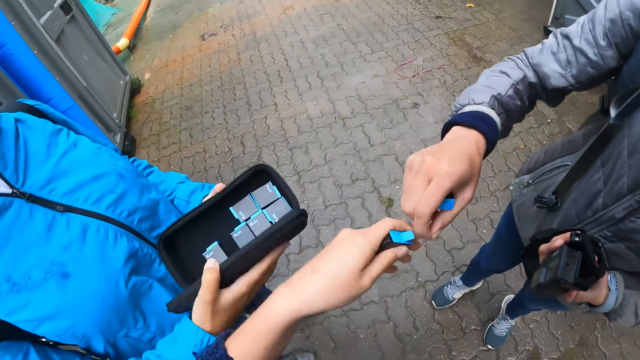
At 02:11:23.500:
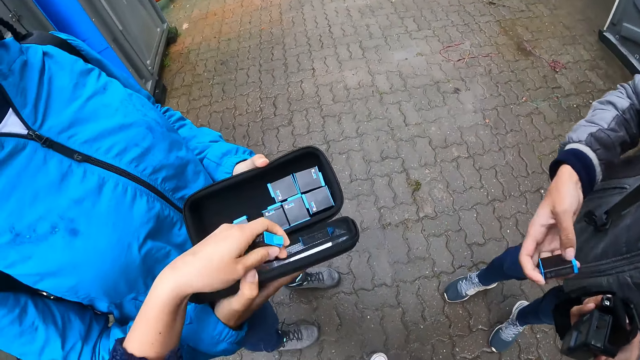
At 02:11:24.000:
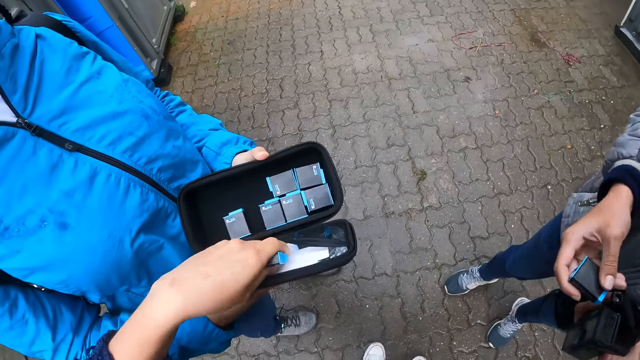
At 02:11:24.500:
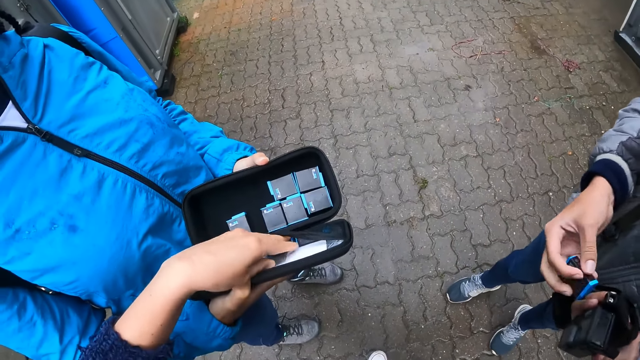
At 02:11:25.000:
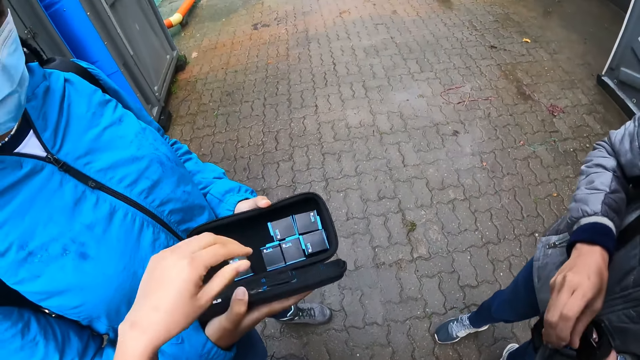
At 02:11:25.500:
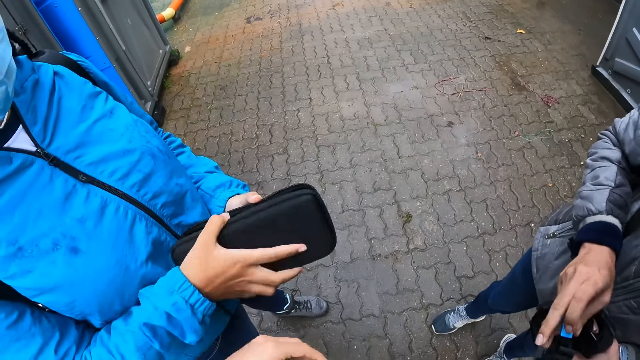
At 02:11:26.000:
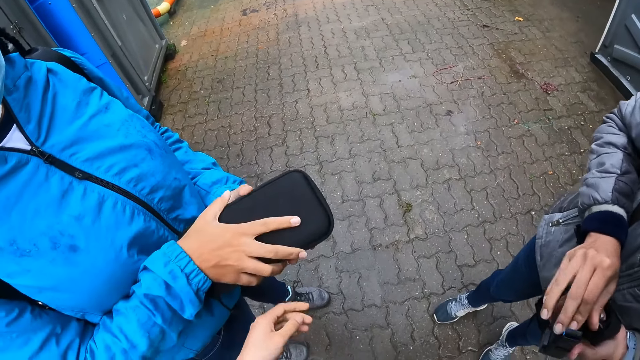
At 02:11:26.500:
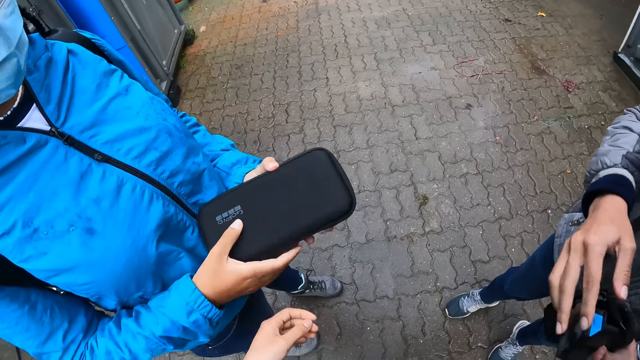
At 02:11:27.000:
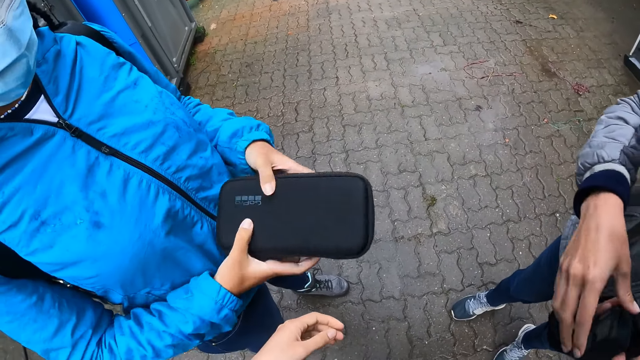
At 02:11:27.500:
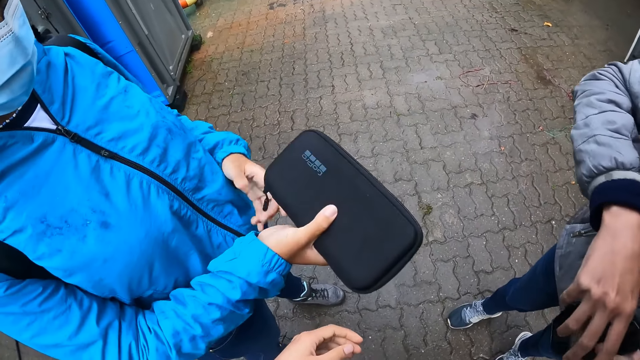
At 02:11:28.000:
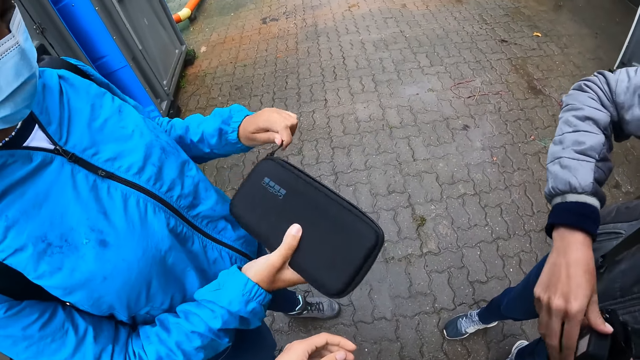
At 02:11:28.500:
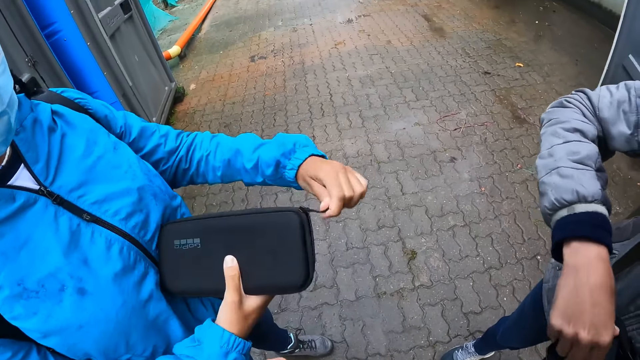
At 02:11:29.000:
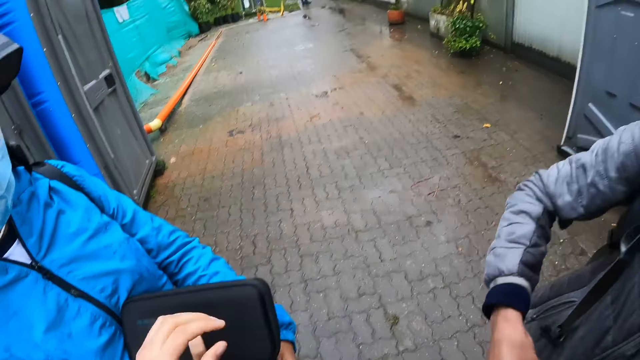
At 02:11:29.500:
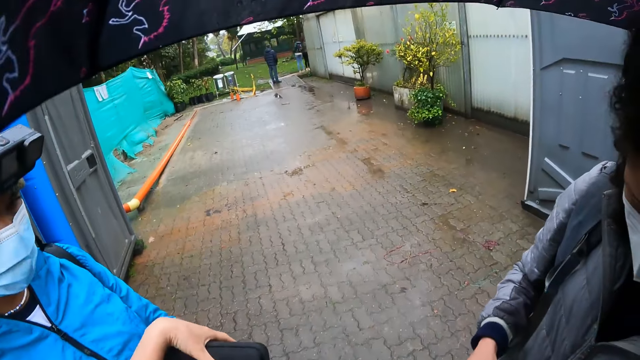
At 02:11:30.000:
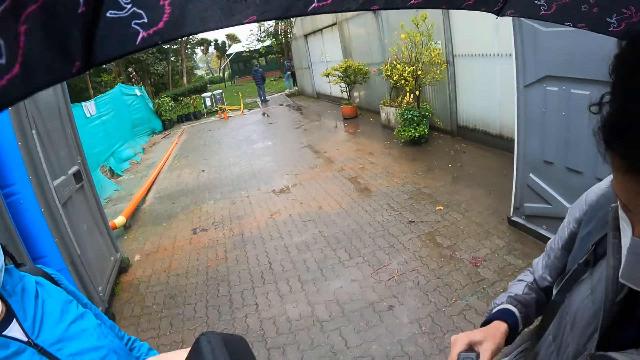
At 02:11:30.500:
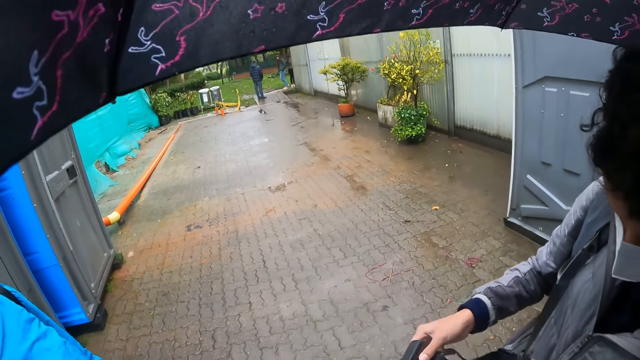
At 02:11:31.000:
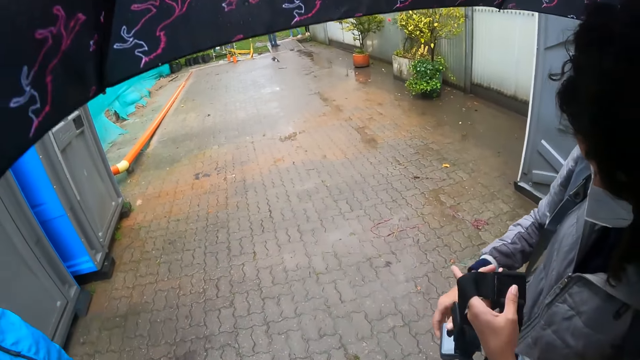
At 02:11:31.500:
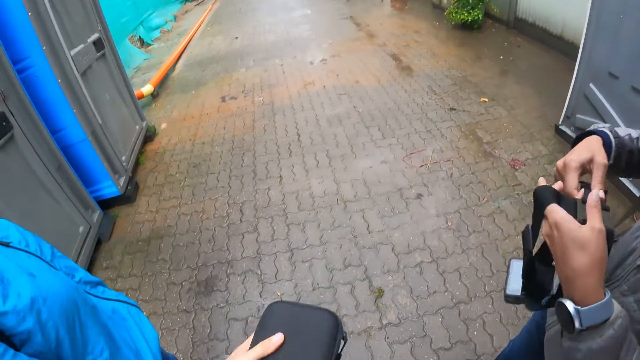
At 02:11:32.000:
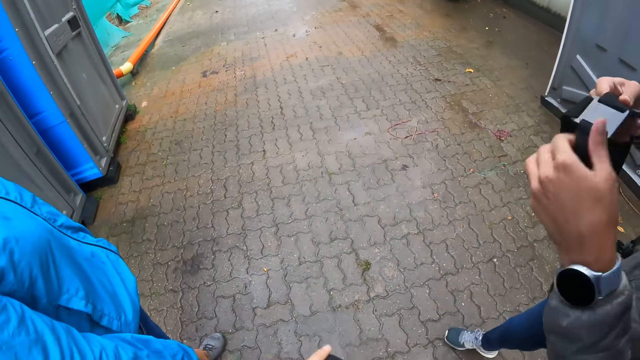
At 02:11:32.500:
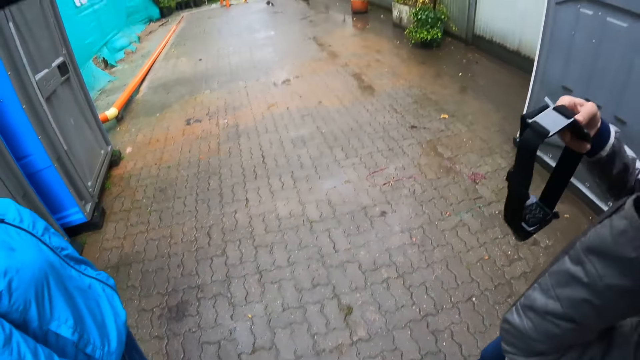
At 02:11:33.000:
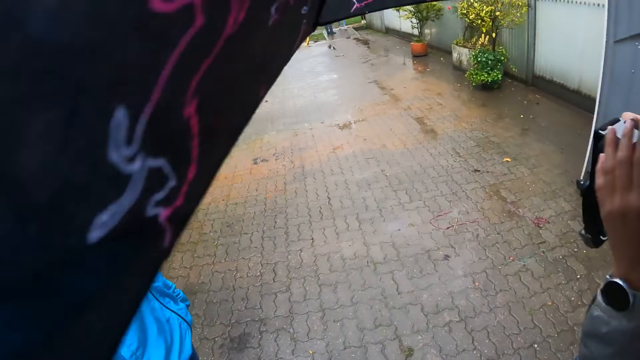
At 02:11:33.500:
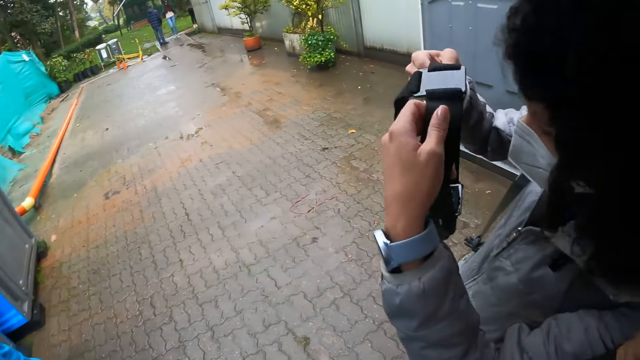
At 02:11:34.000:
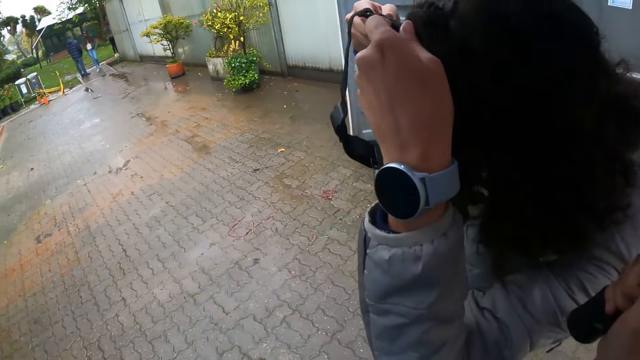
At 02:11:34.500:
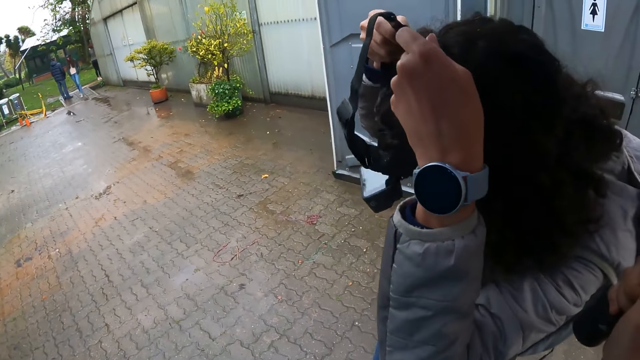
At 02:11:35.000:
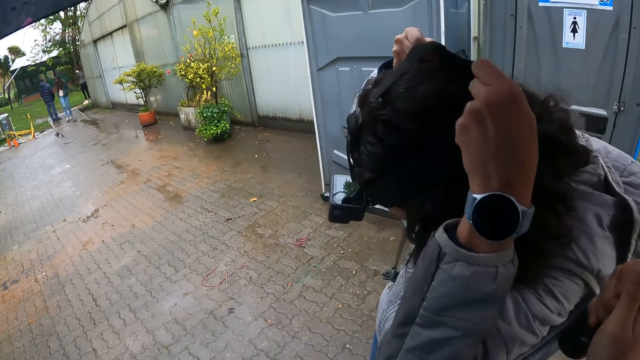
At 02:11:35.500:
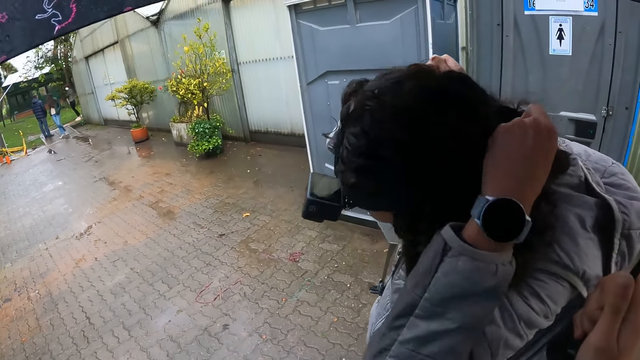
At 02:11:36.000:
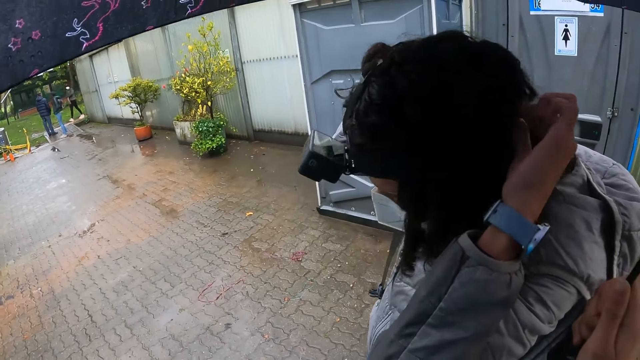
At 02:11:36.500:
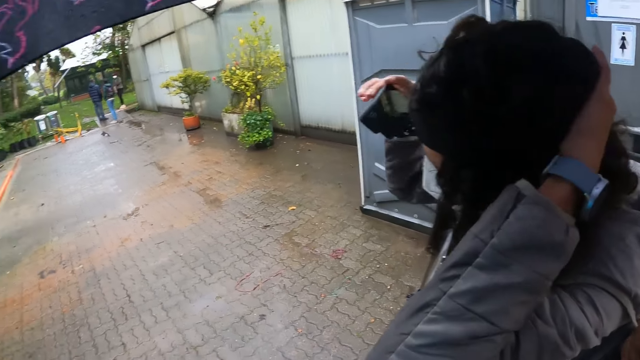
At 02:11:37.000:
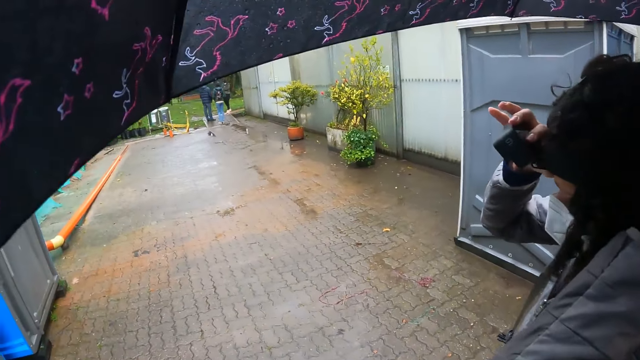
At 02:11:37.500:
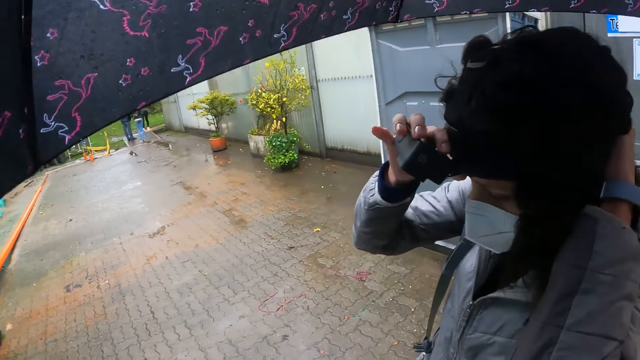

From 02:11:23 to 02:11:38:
The camera wearer collects the camera battery from the right hand of a woman with her left hand. She puts the battery in the carrying case on the hand of another woman with her left hand. The other woman closes the carrying case with both hands. The camera wearer takes the carrying case from the other woman with her right hand. The other woman hands the camera wearer the carrying case or bag. The first woman fixes the camera on her head with both hands.

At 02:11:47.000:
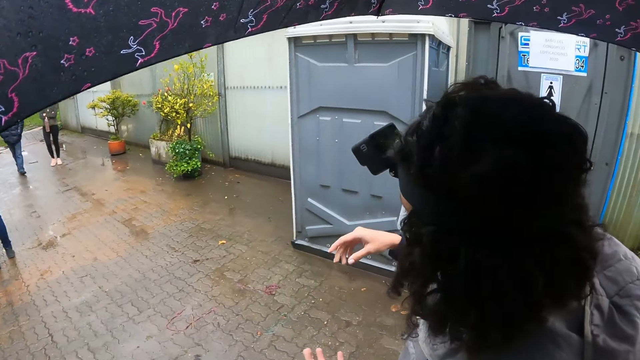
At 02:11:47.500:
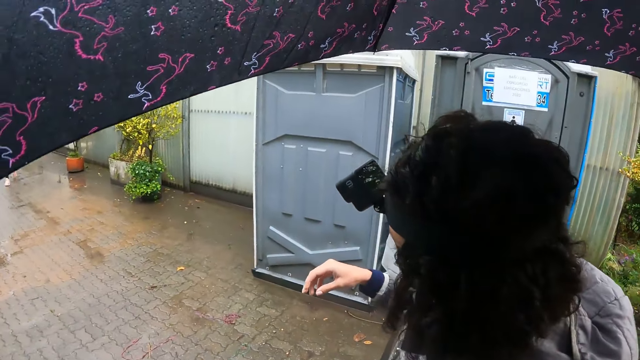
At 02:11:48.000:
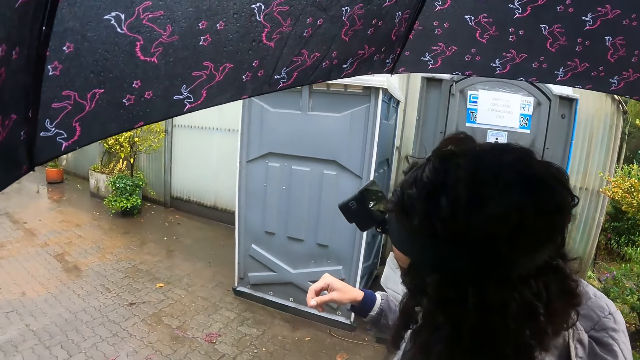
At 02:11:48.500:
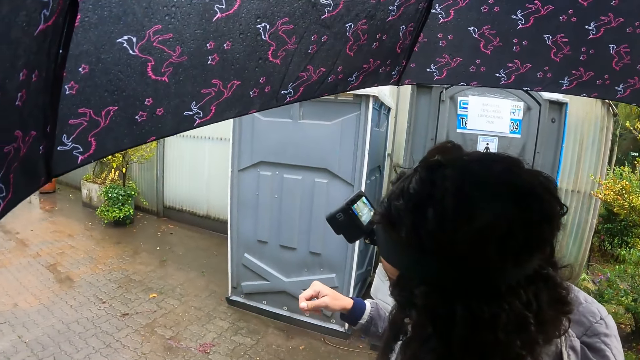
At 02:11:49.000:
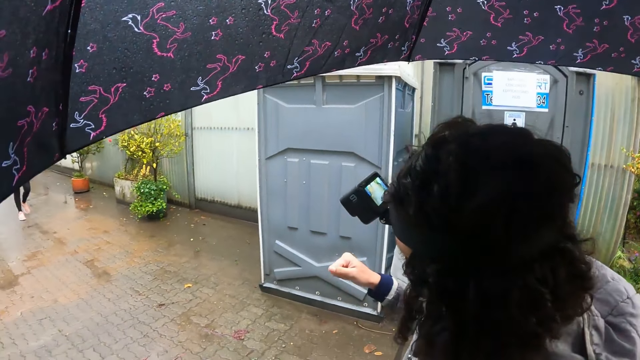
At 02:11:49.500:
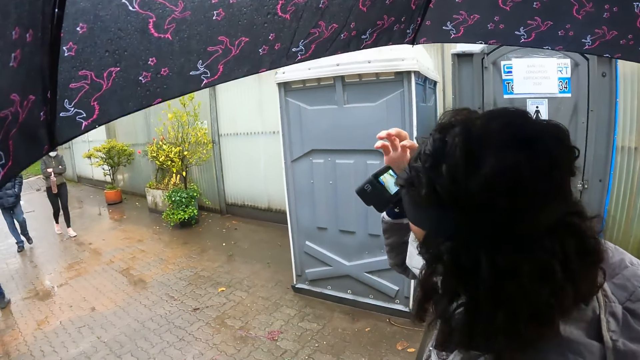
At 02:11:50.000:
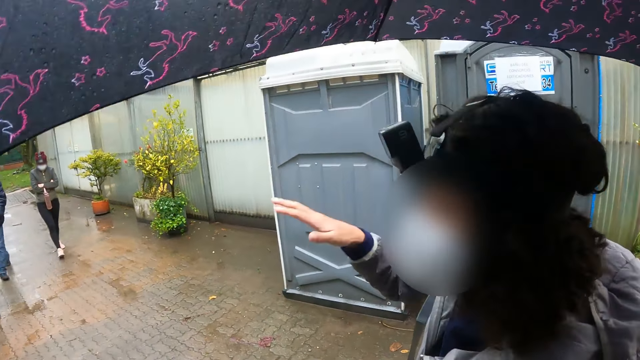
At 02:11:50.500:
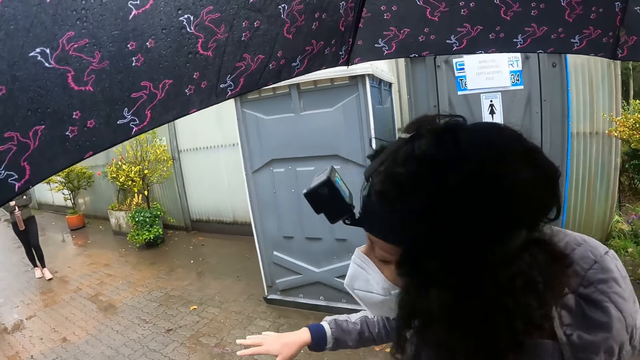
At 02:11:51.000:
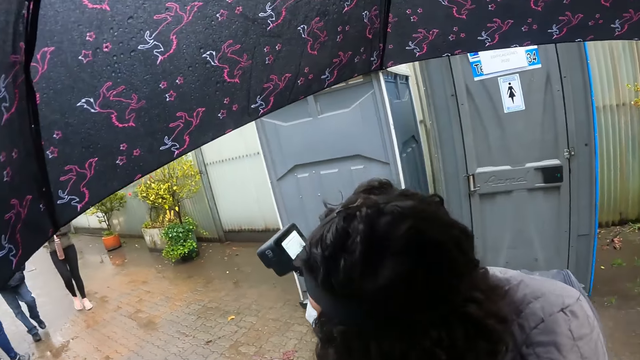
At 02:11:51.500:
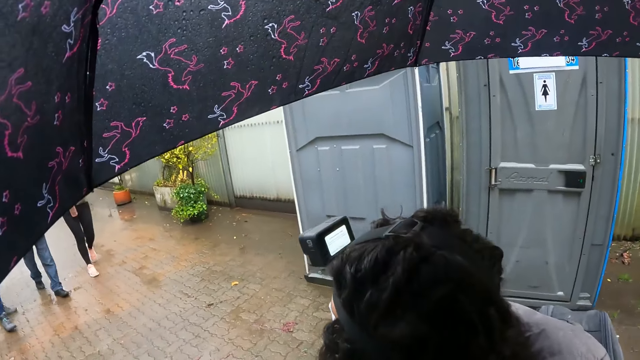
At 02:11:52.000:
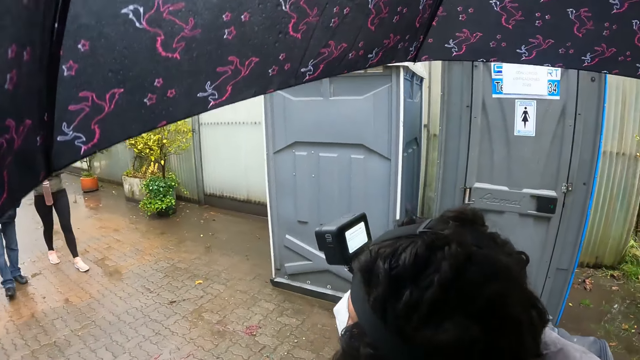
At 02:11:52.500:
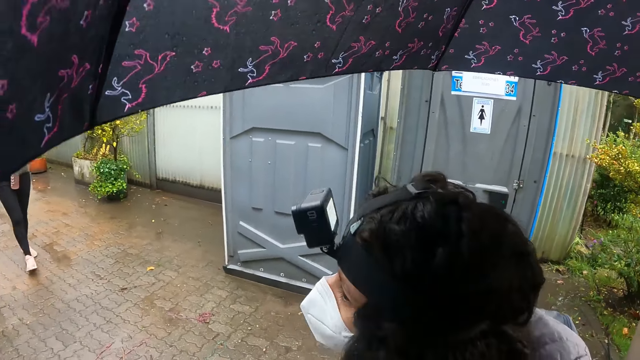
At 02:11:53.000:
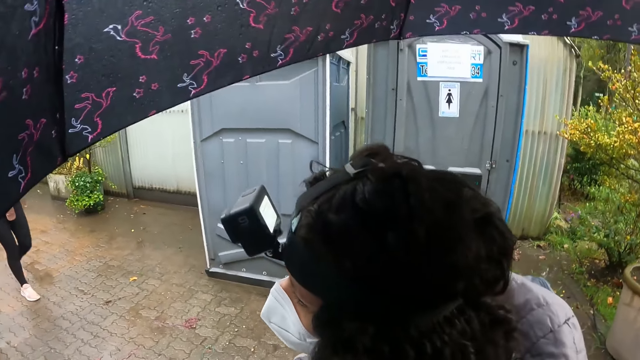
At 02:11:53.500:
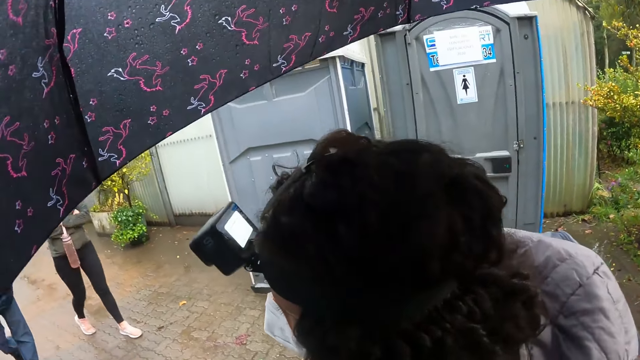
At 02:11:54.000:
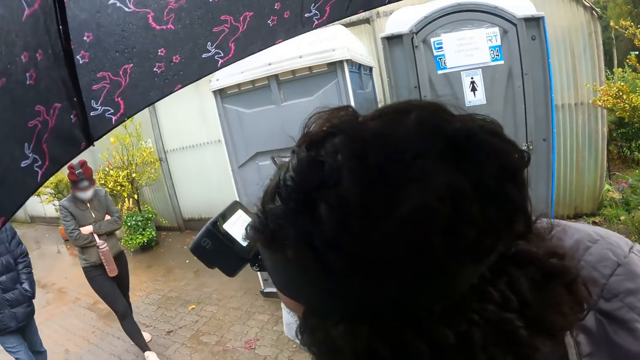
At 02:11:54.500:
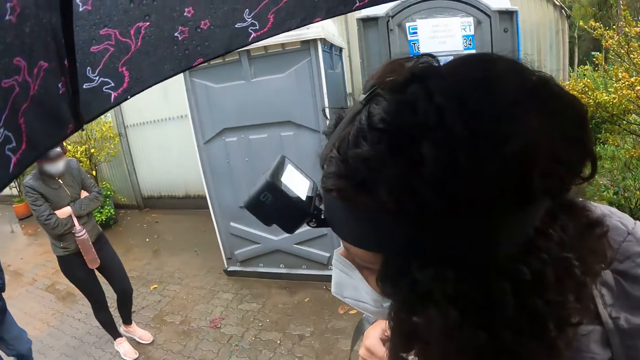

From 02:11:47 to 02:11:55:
The woman interacts with the camera wearer.
